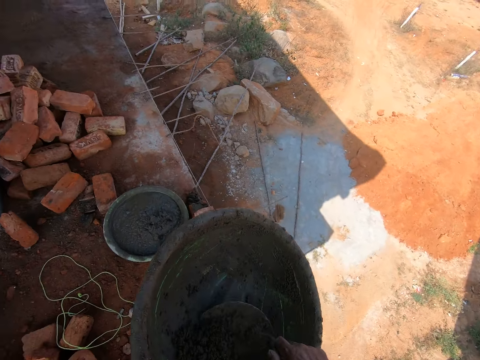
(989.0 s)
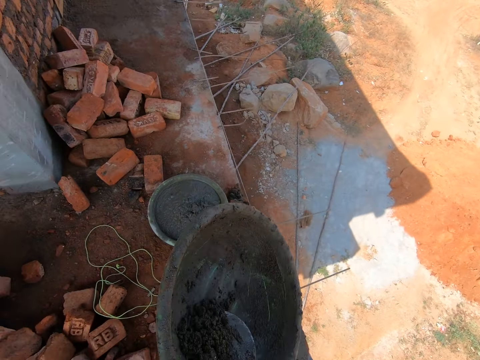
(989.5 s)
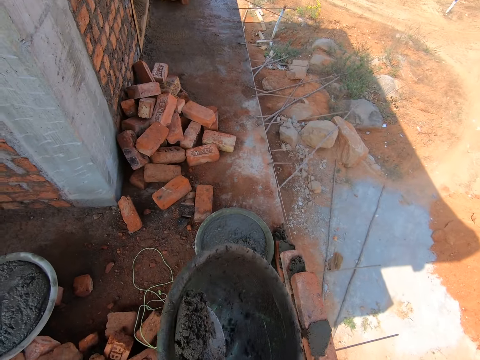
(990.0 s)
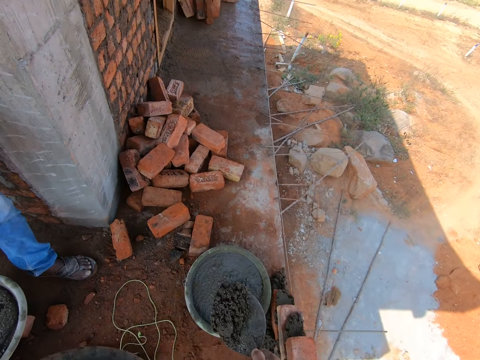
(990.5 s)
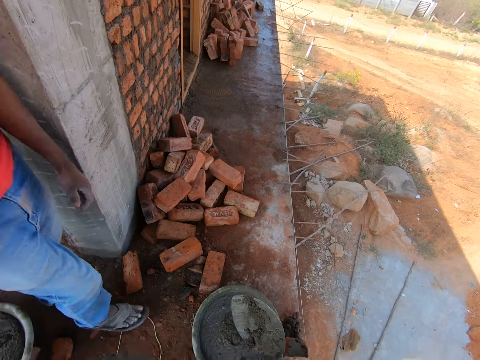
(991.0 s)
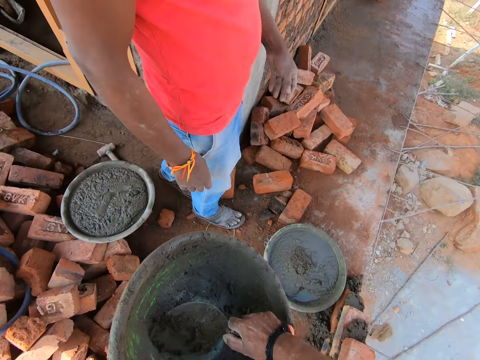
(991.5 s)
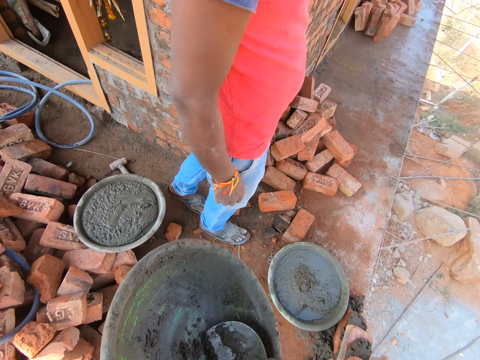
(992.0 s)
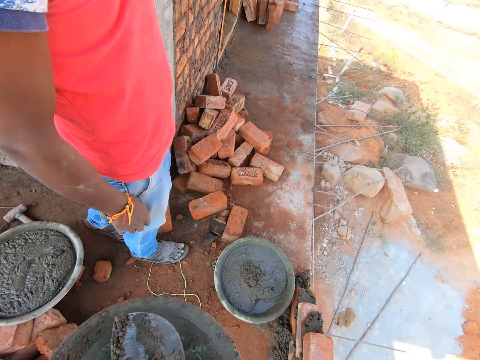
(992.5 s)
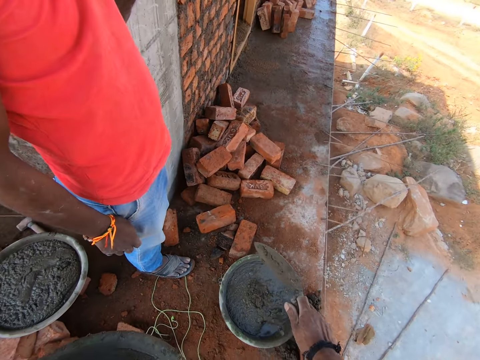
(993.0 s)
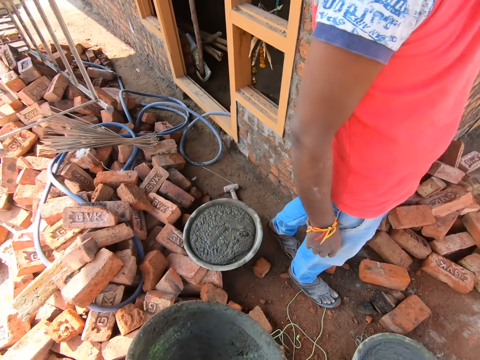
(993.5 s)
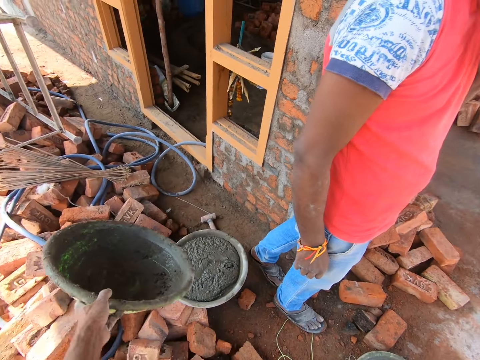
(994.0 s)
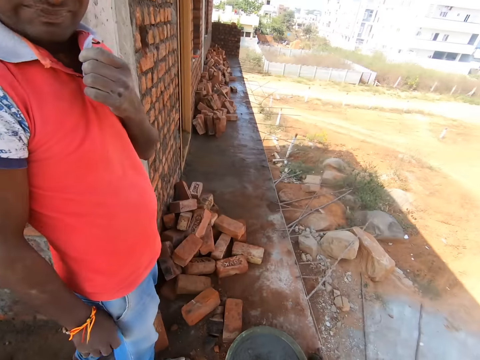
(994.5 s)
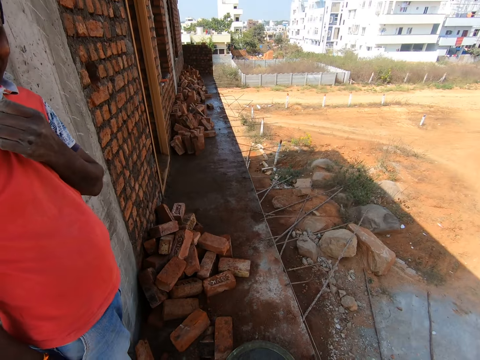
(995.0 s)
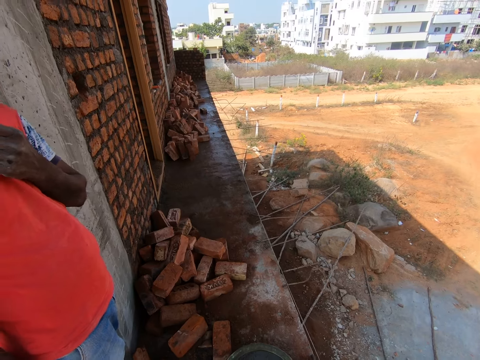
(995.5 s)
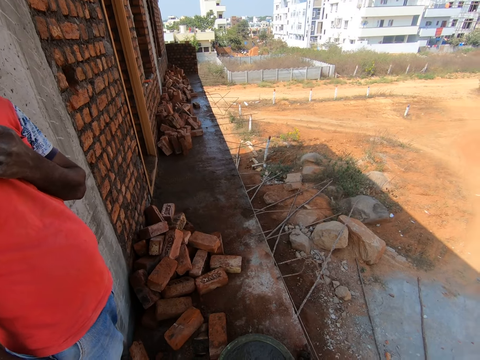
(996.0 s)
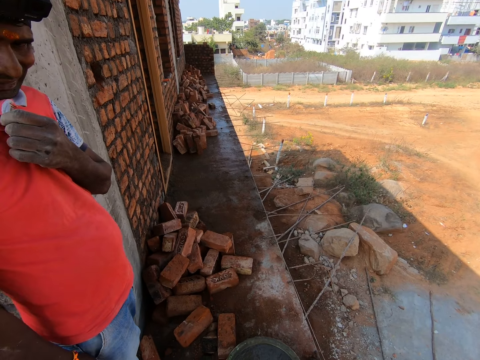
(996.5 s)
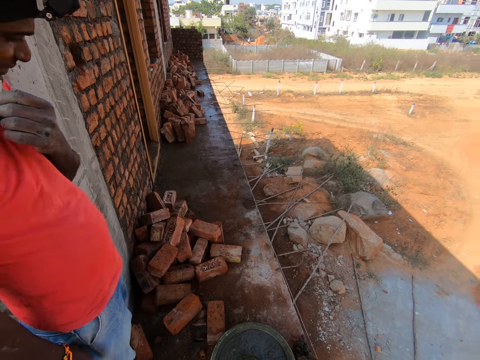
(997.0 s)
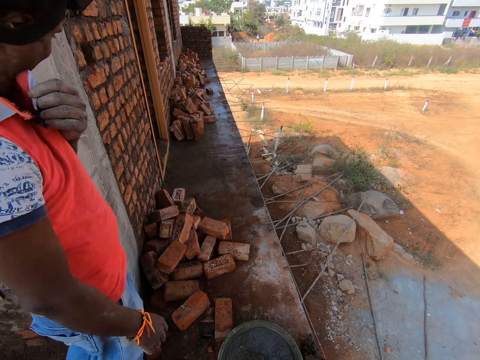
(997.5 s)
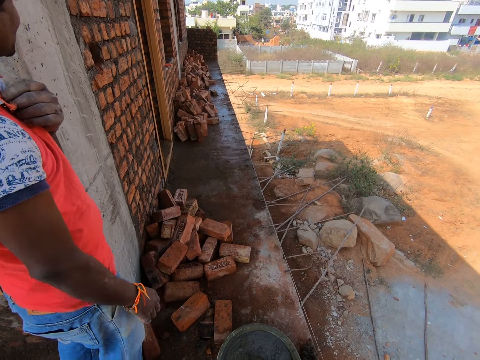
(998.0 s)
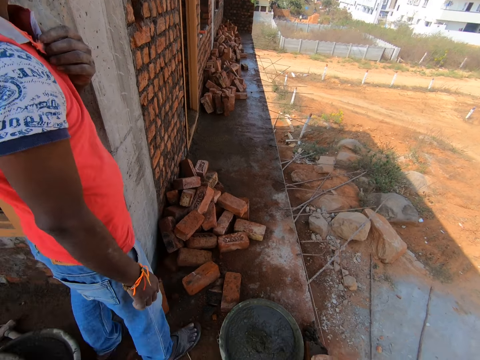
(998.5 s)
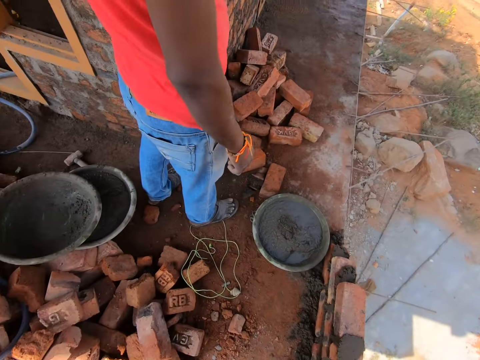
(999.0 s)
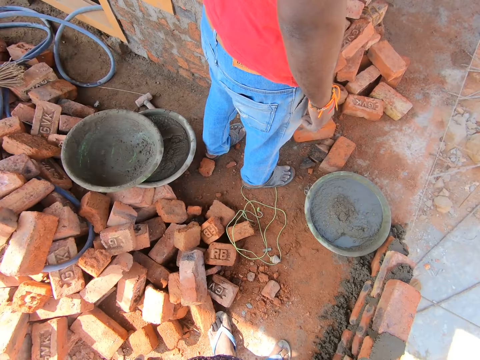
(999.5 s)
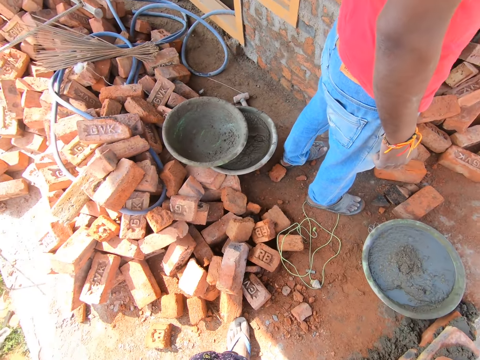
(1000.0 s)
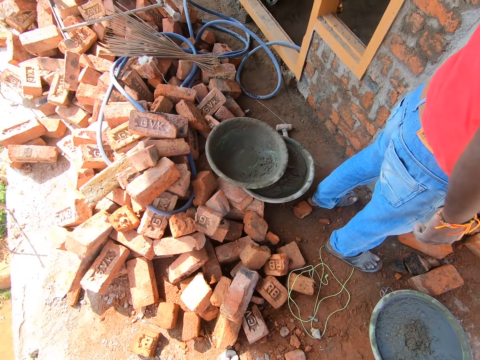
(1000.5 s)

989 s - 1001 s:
The camera wearer picks the mortar with the trowel and puts the mortar in the tray. They collect the mortar with the trowel and put the mortar in the tray. They throw the tray on the bricks.

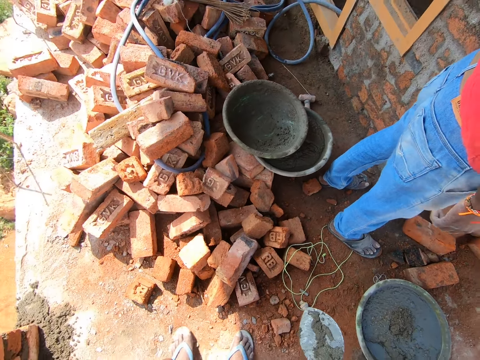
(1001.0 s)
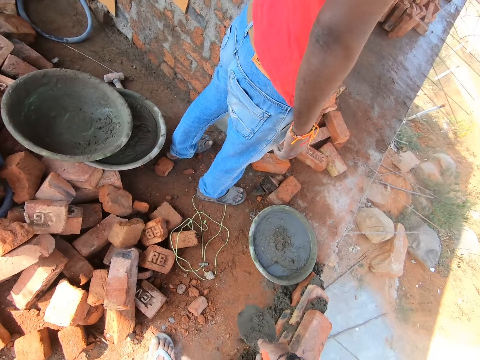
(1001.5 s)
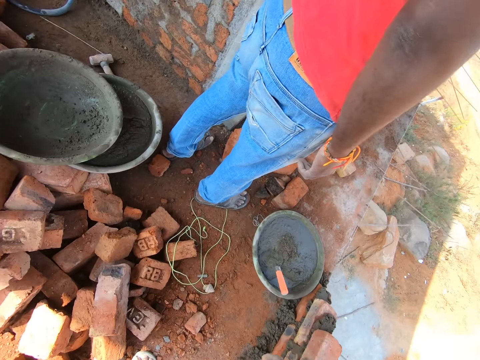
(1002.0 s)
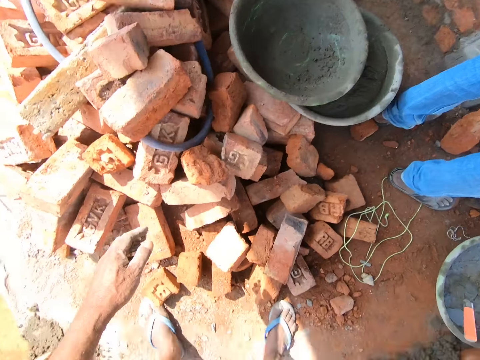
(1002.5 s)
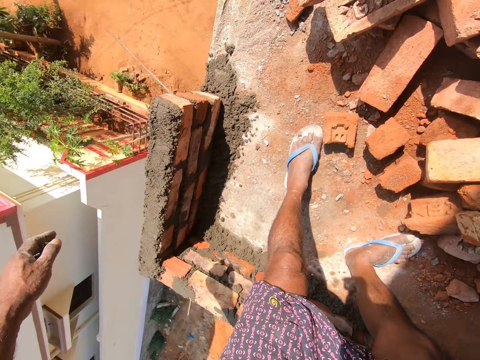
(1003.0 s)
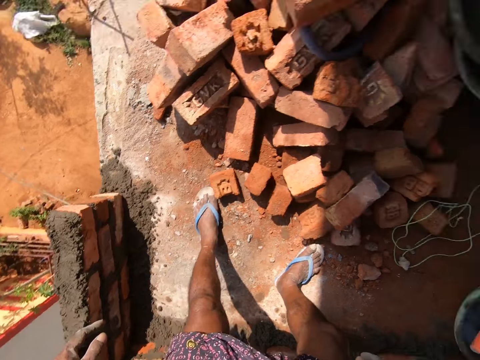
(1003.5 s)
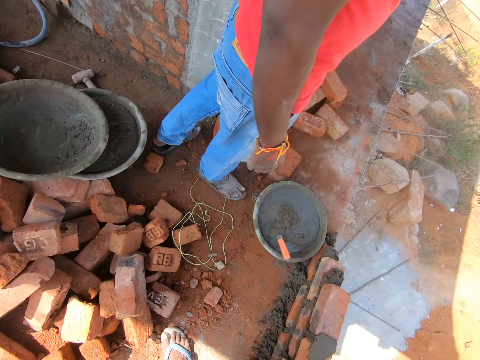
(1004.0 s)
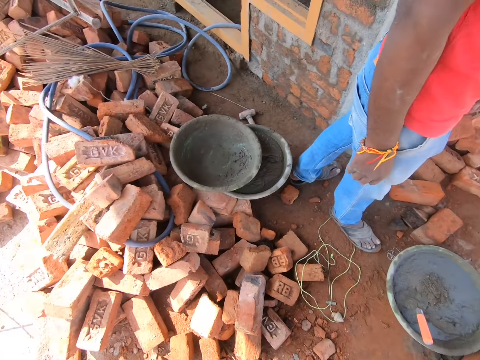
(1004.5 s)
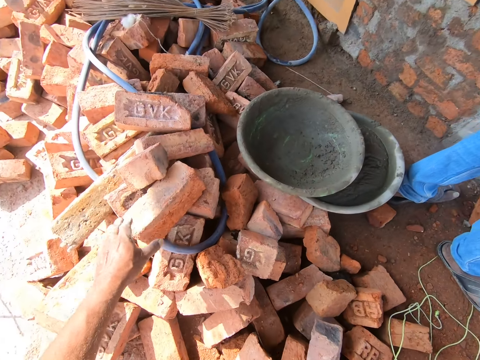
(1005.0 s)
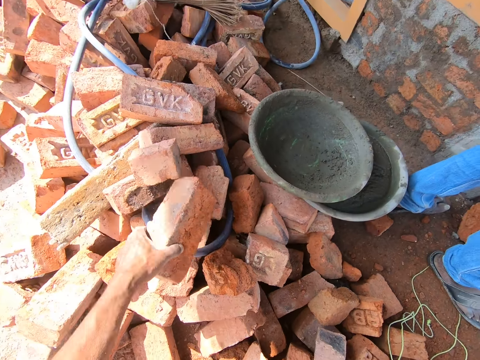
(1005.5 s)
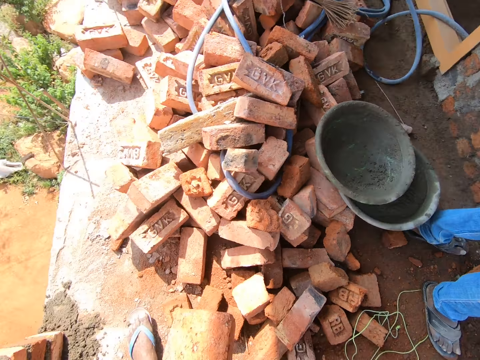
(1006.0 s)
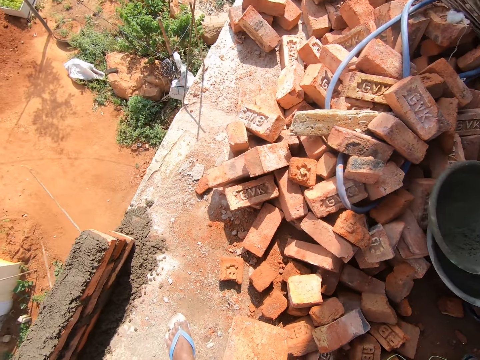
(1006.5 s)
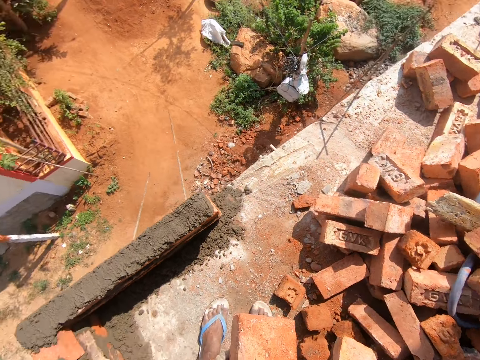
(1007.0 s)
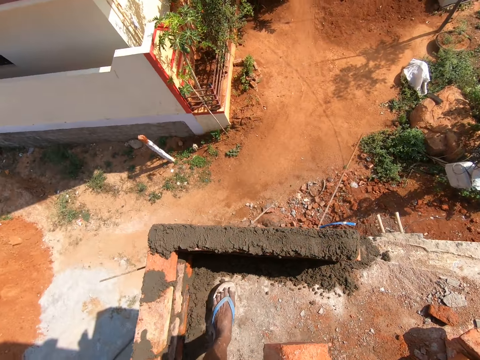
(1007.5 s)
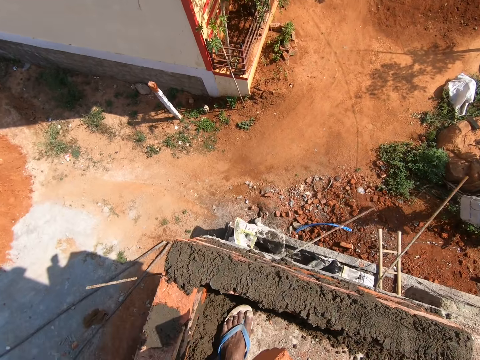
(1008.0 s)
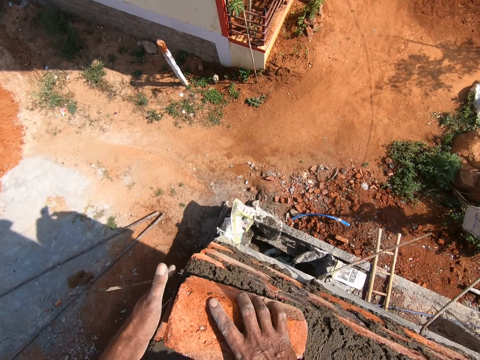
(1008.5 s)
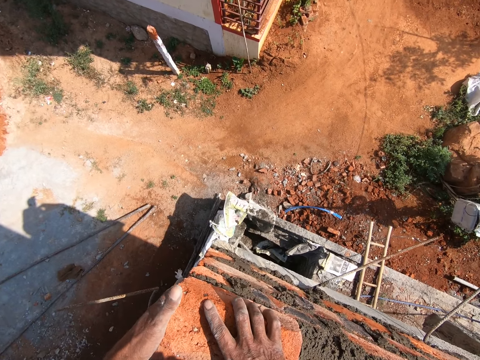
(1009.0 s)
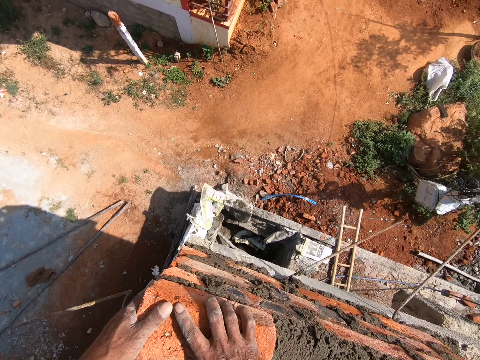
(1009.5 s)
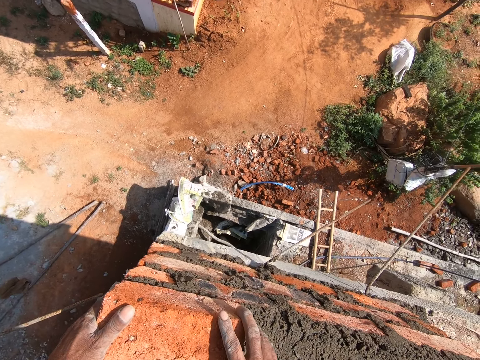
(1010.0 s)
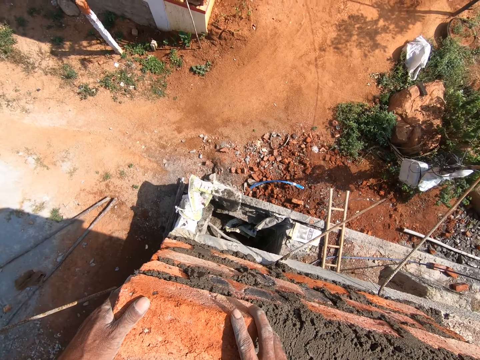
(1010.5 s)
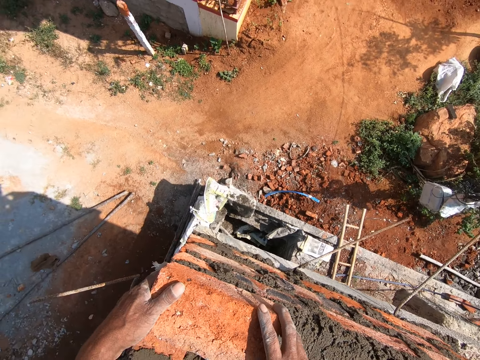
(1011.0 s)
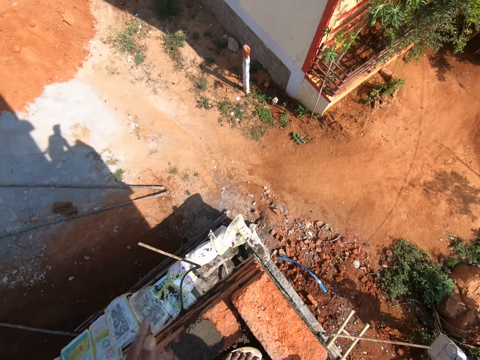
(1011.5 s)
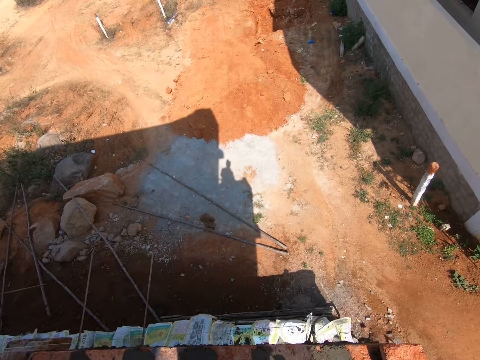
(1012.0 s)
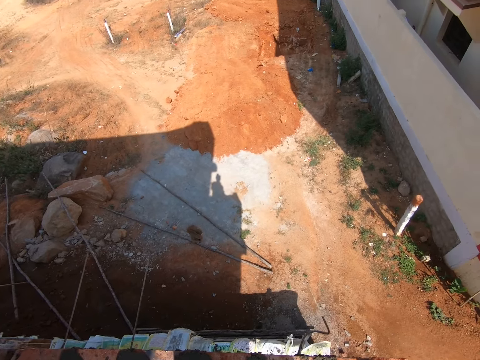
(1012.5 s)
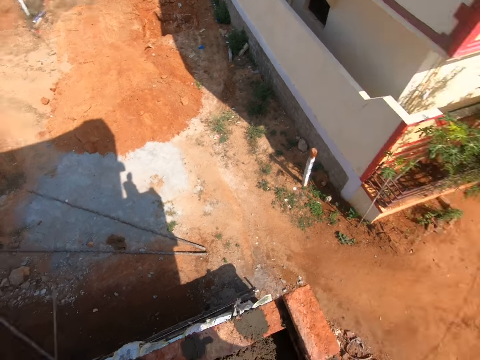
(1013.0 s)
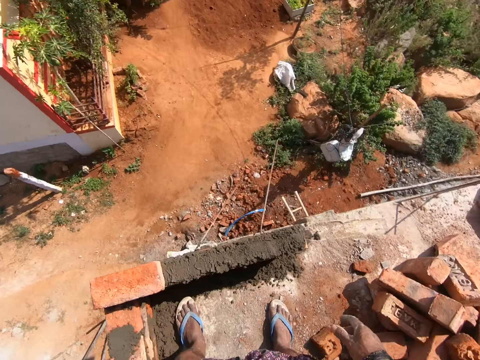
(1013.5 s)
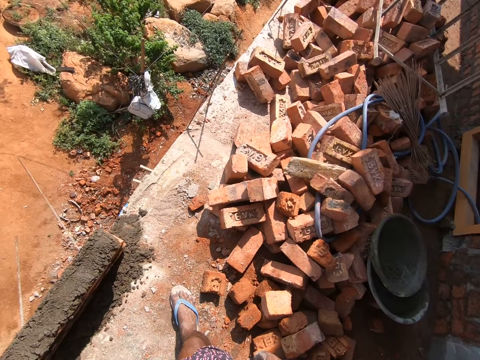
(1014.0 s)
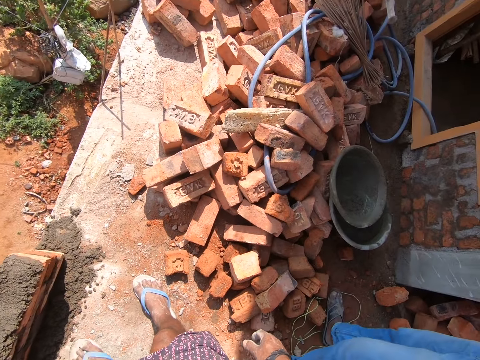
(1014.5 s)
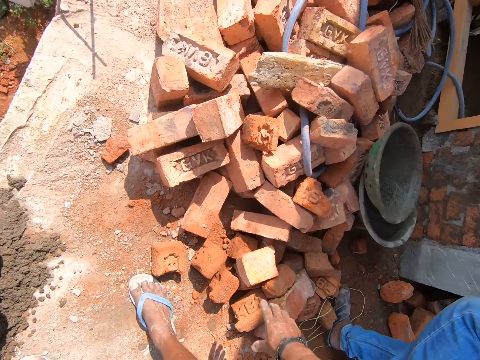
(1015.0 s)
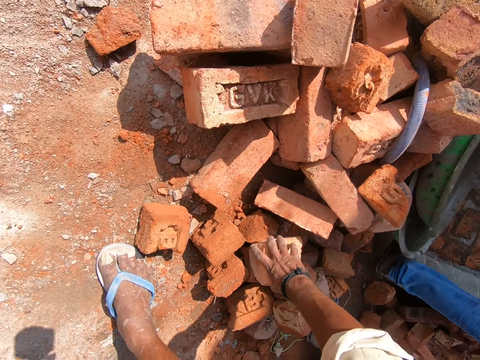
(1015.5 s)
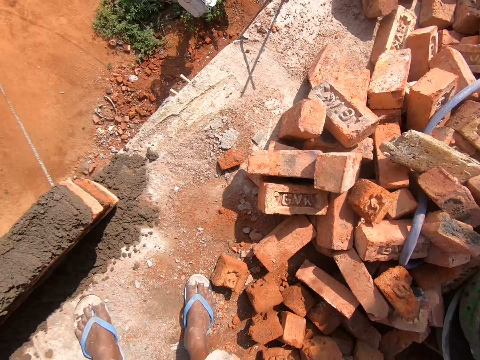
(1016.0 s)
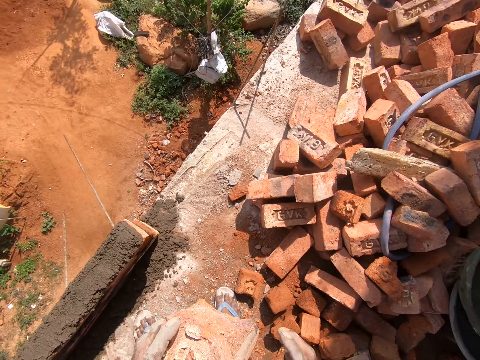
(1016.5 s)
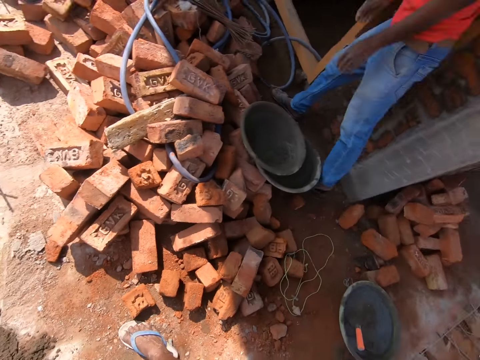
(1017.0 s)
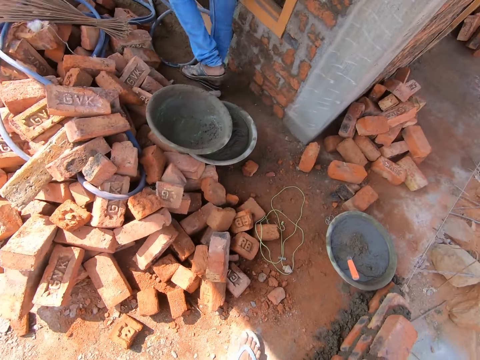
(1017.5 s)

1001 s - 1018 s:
The camera wearer throws the trowel in the mortar. They pick a brick and put the brick on top of other bricks. They pick a brick.
